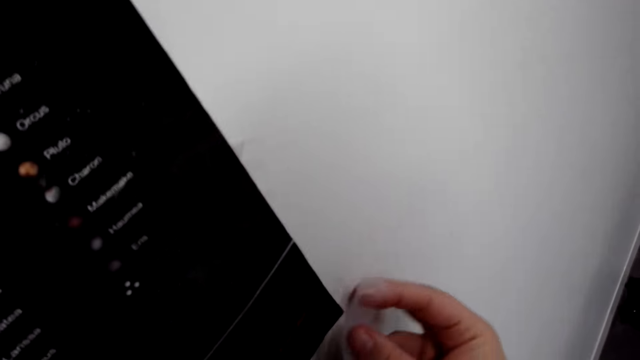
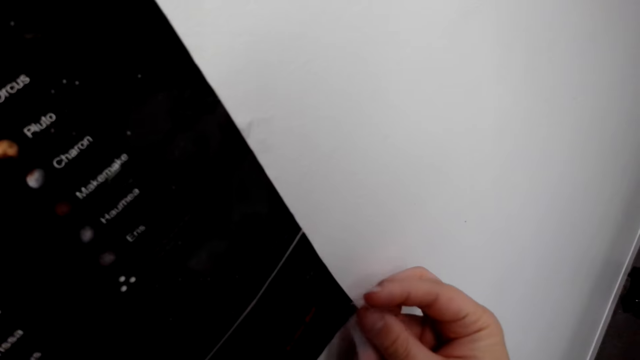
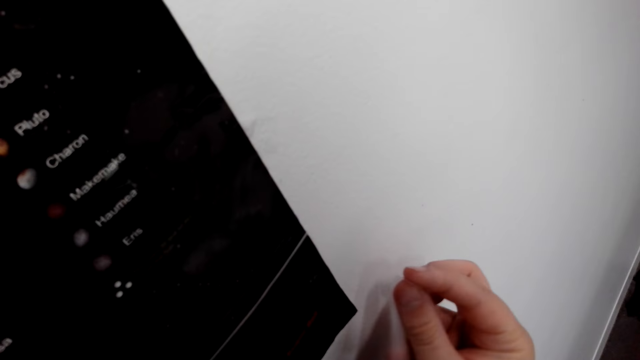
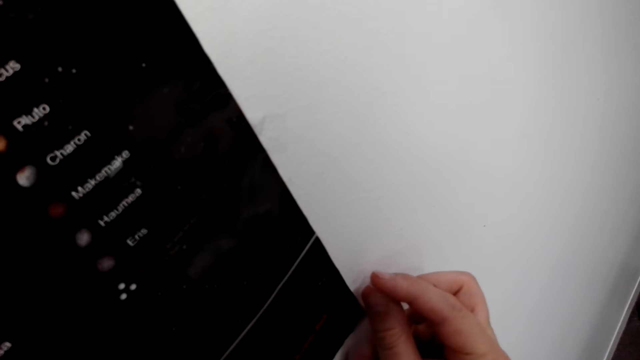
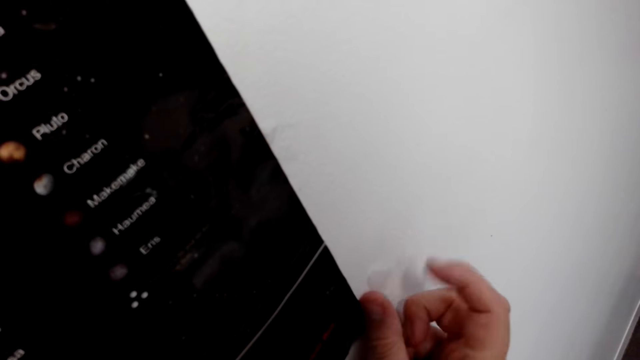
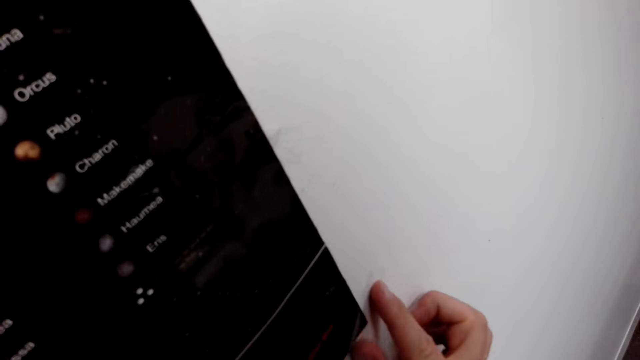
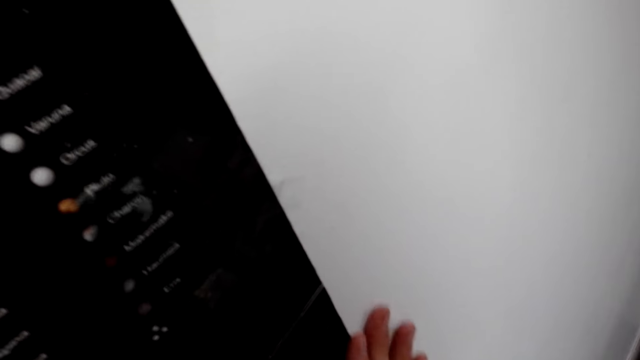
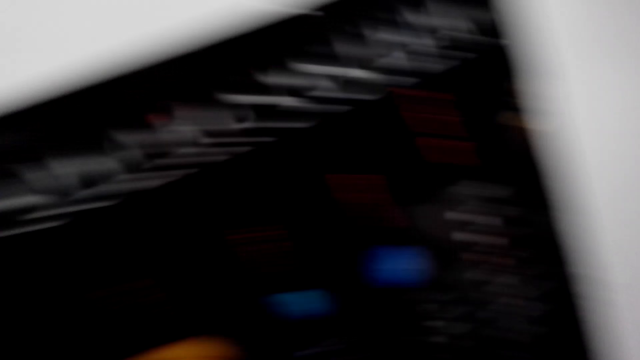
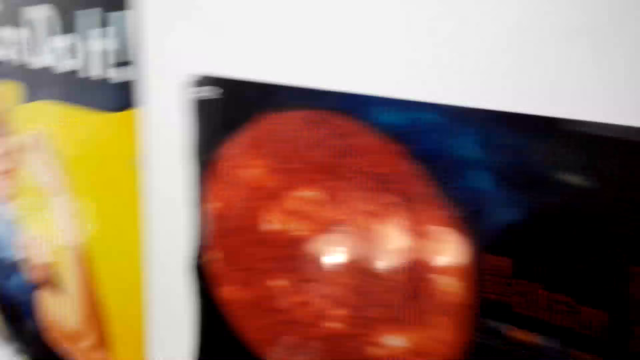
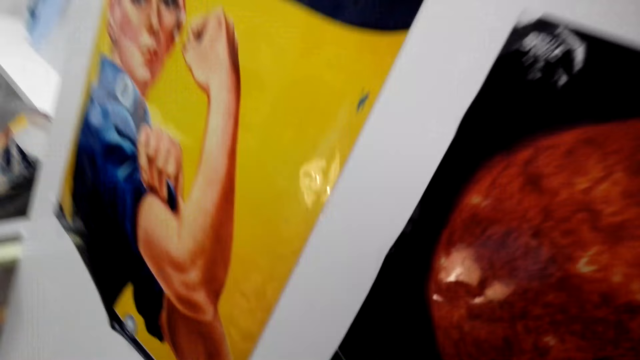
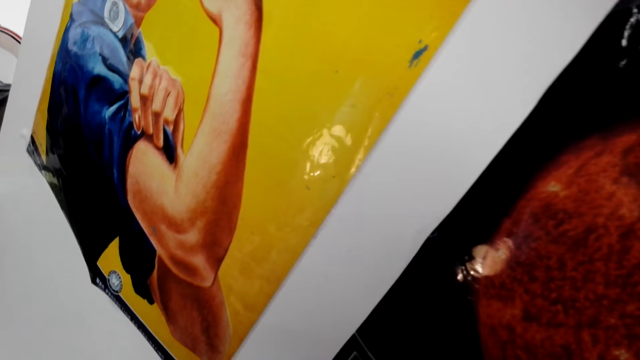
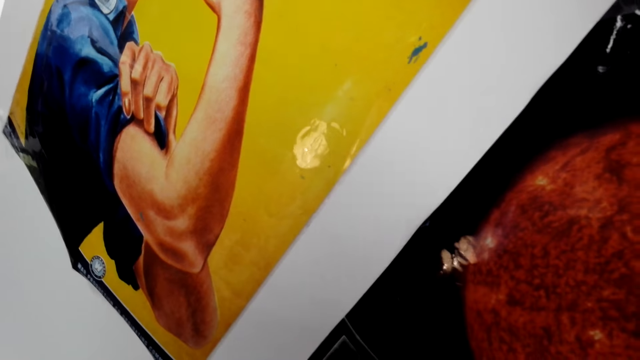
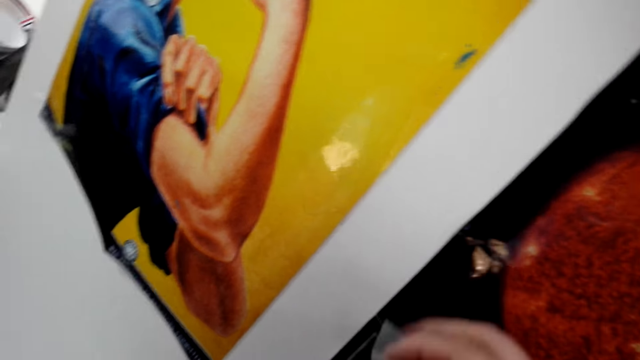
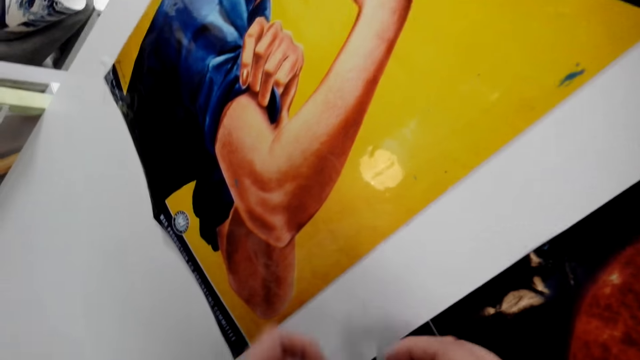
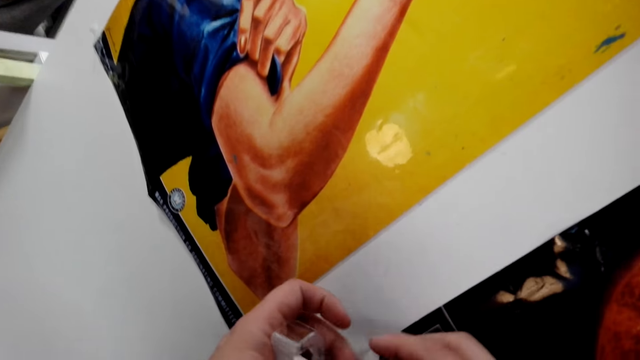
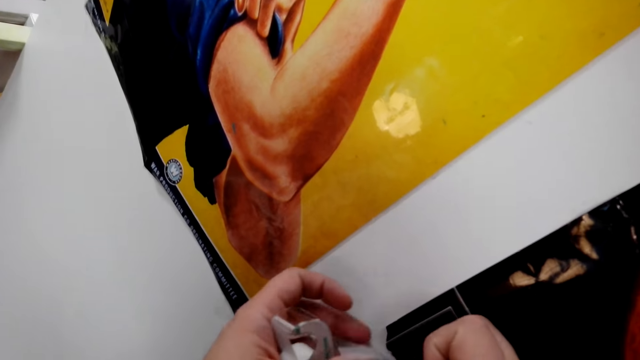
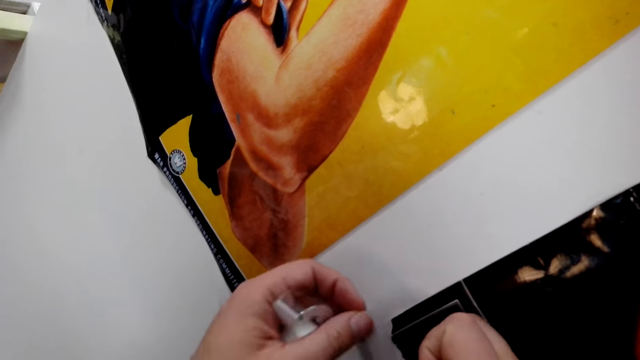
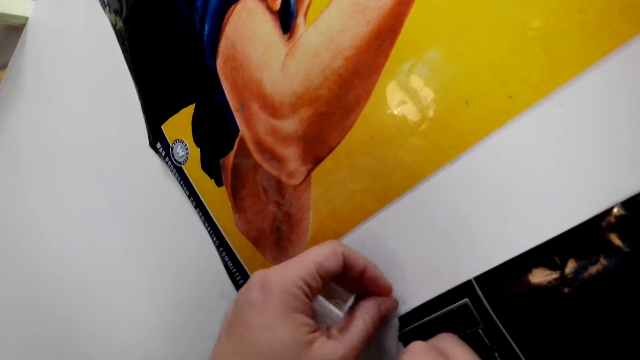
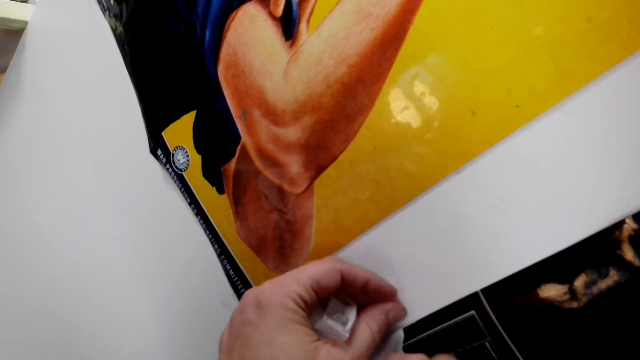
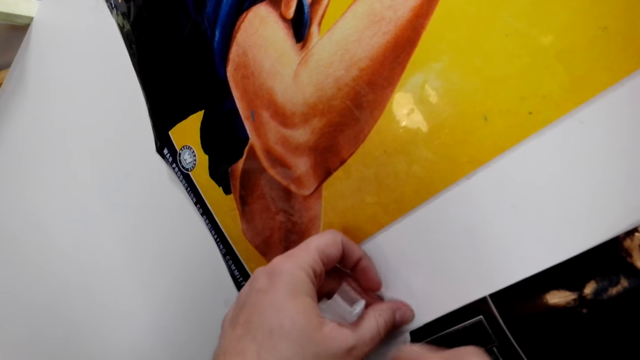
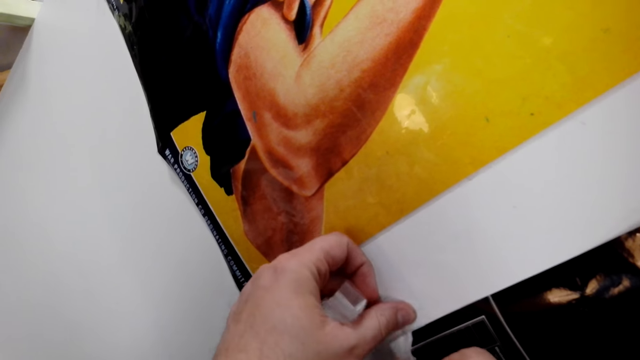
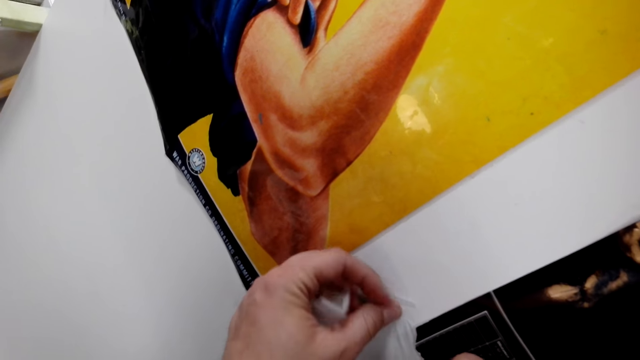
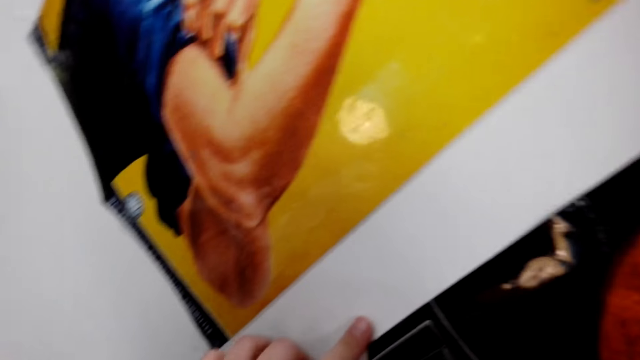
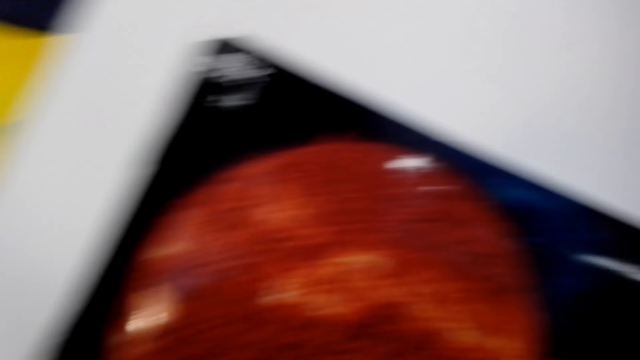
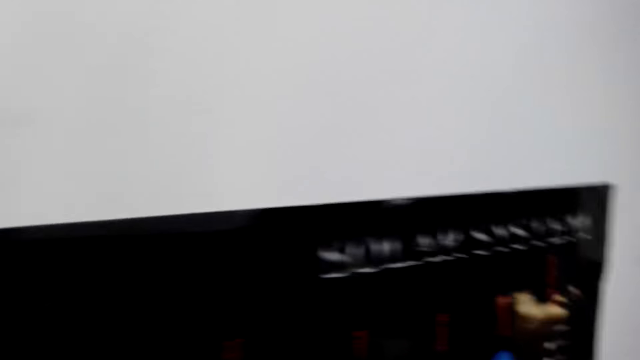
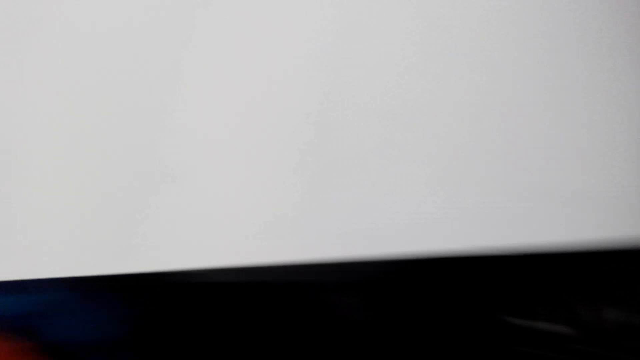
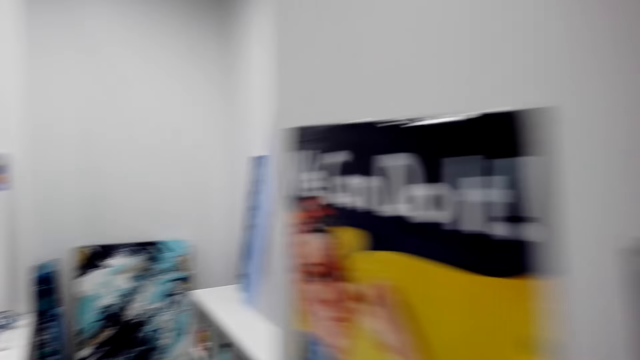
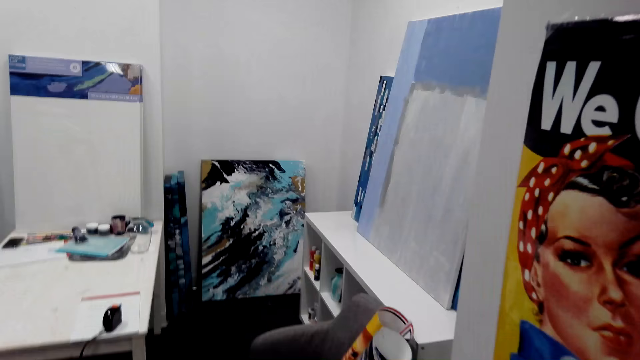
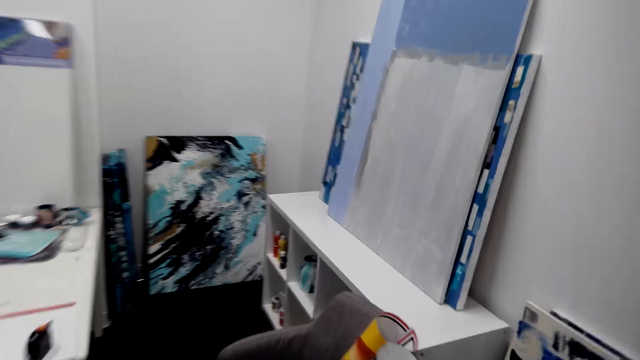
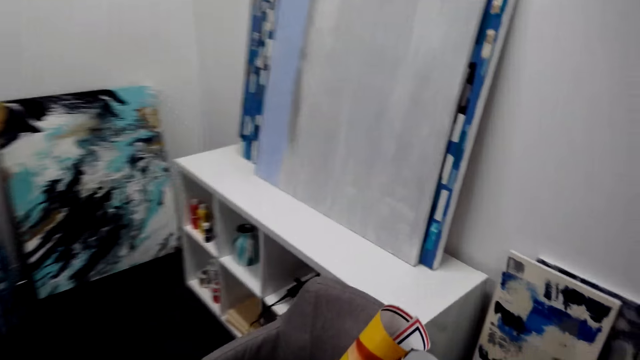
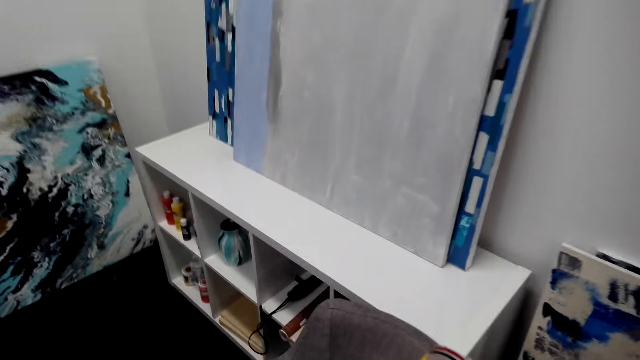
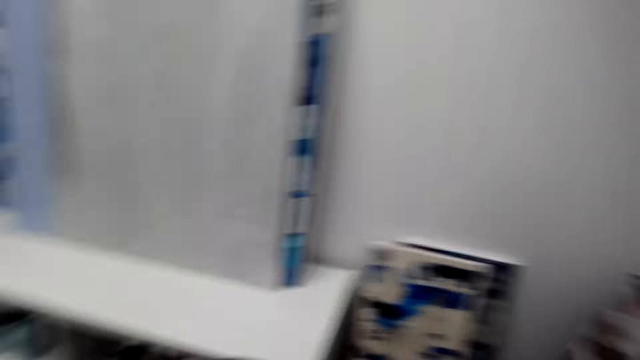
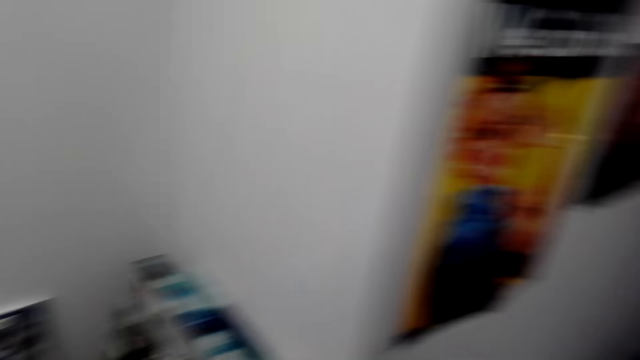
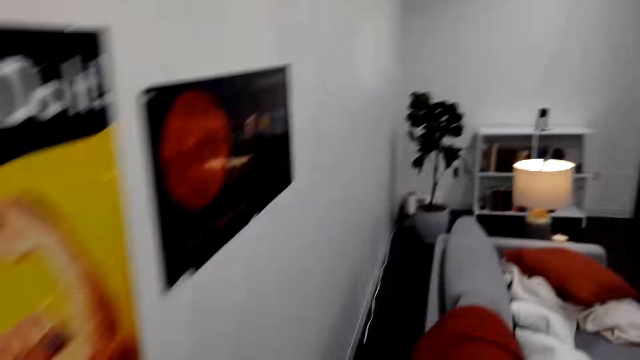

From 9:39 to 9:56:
The camera wearer cuts a cellotape. They stick the cellotape on the wallpaper. They walk in the house. They take a wallpaper. They walk in the house.

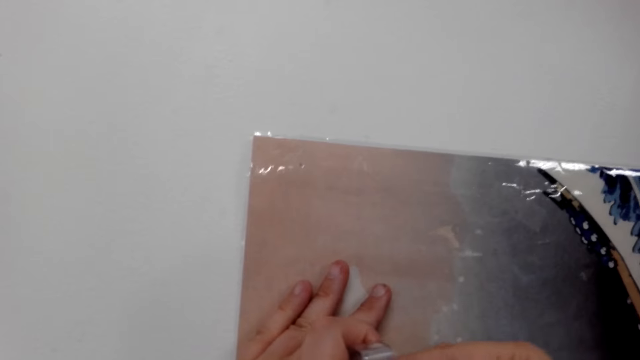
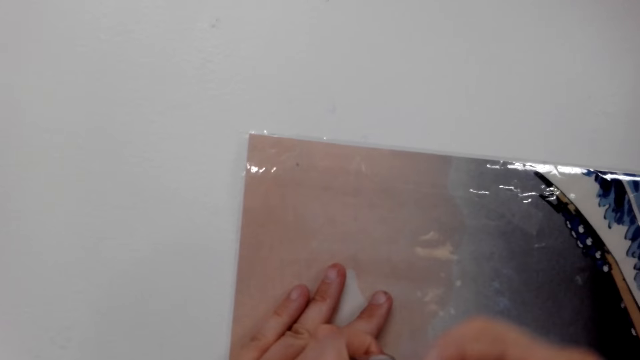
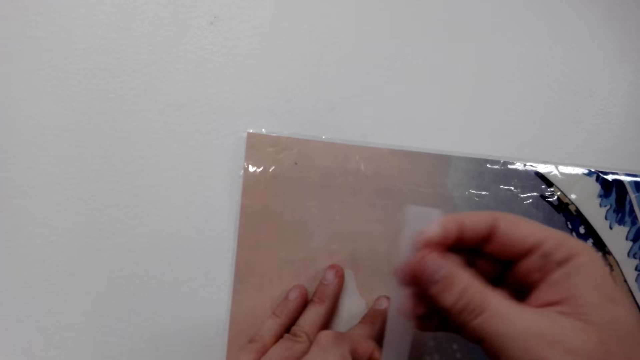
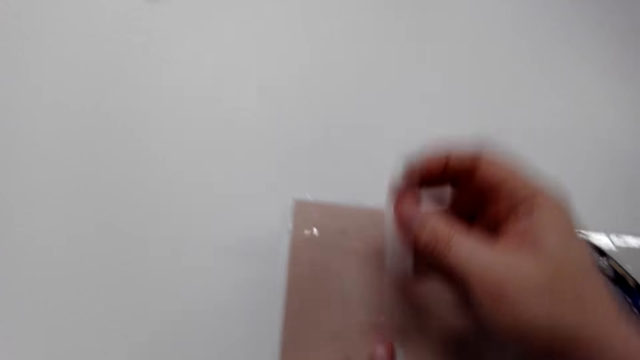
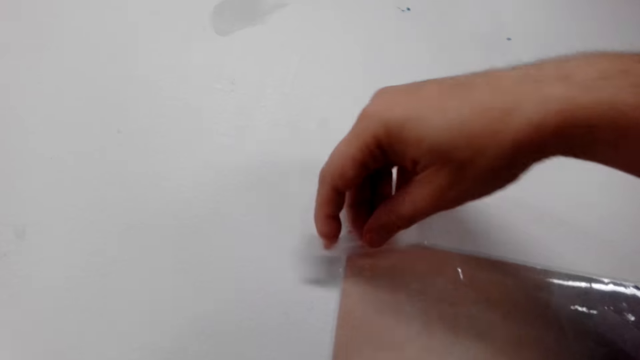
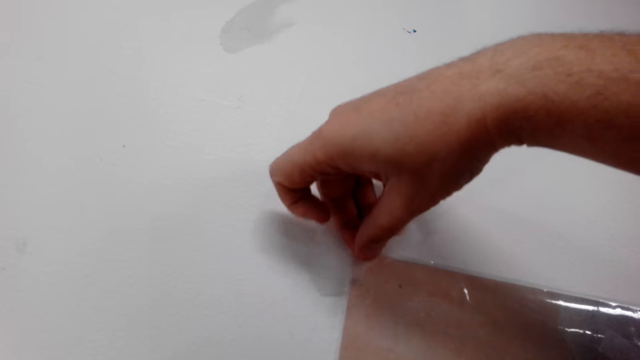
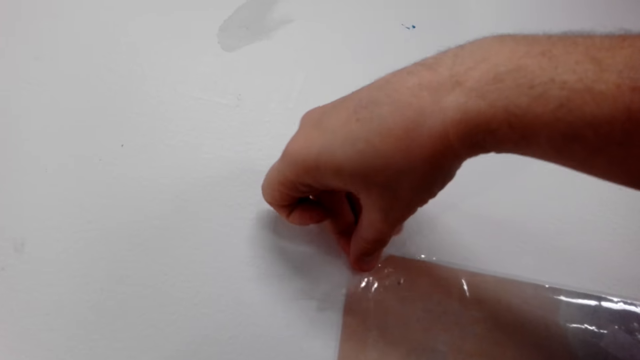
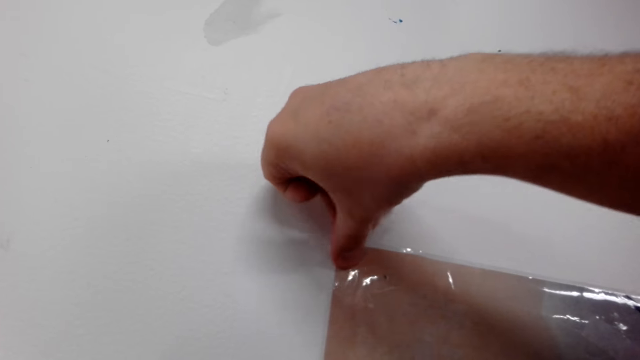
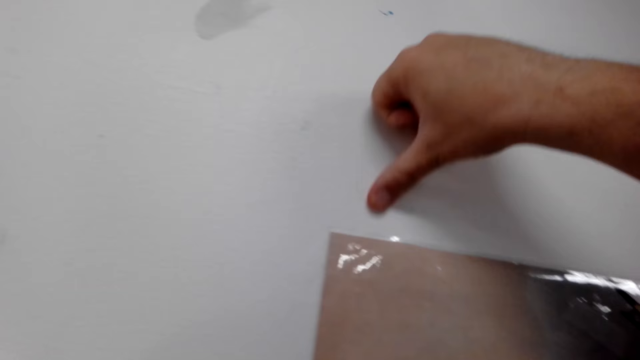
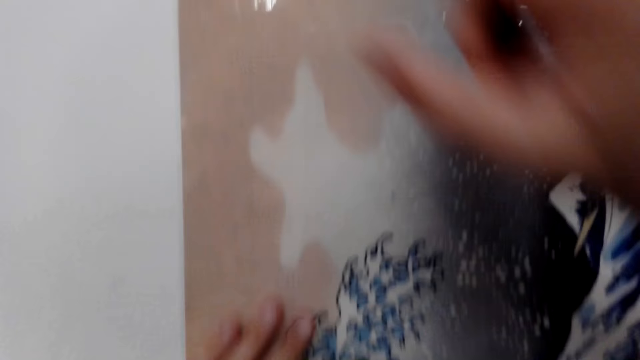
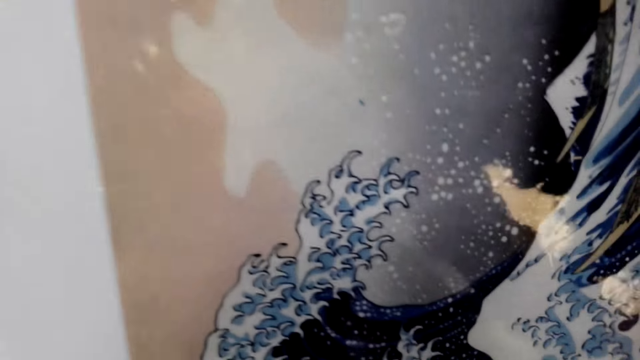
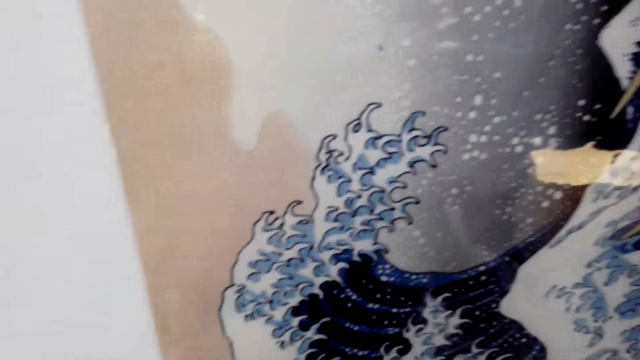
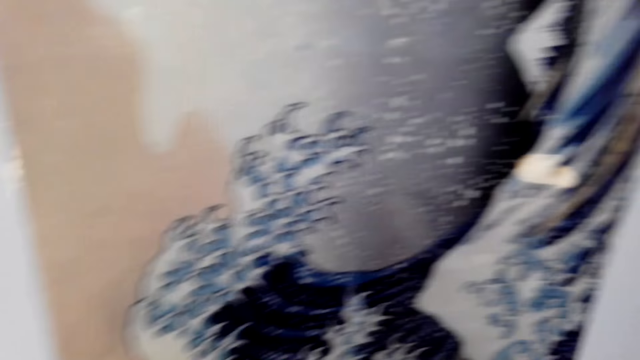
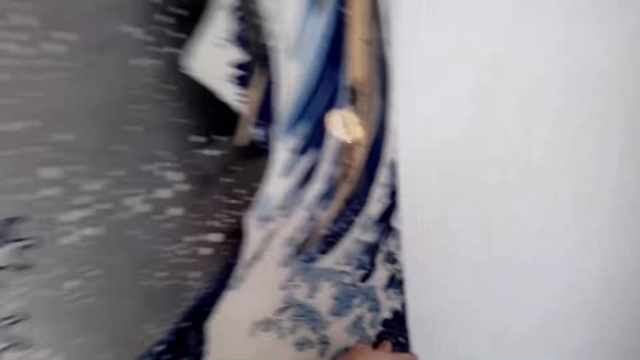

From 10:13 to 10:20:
The camera wearer cuts a cellotape. They stick the cellotape on the wallpaper.
